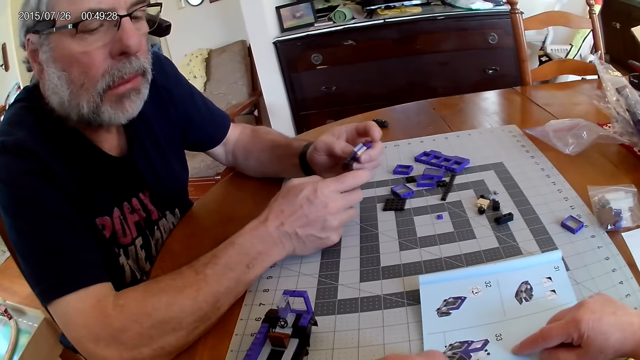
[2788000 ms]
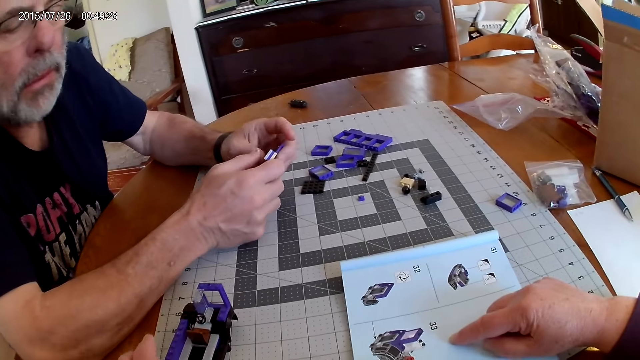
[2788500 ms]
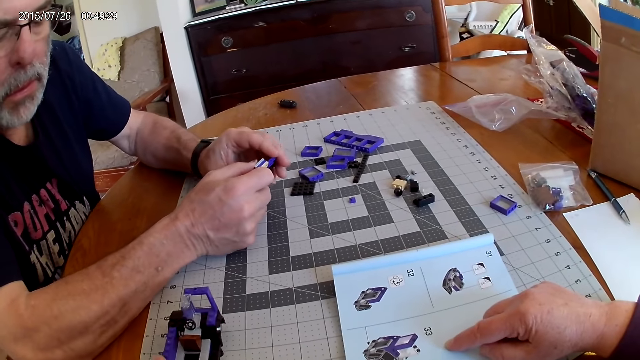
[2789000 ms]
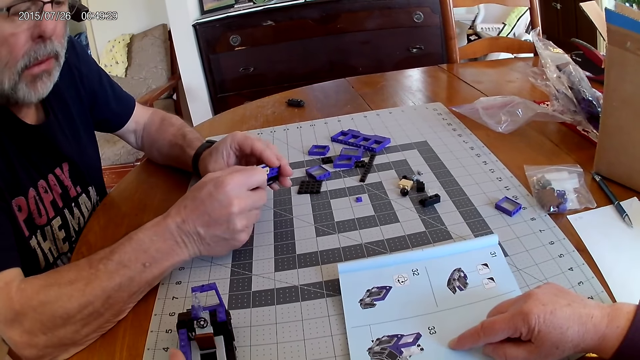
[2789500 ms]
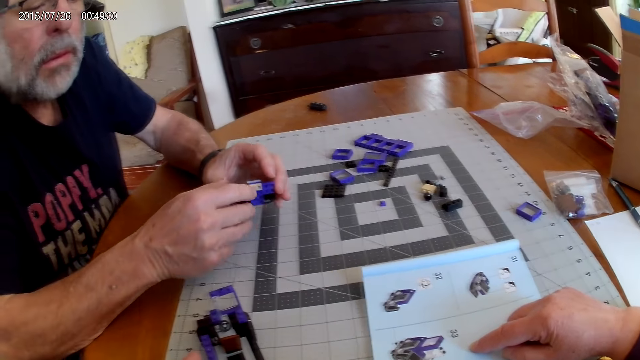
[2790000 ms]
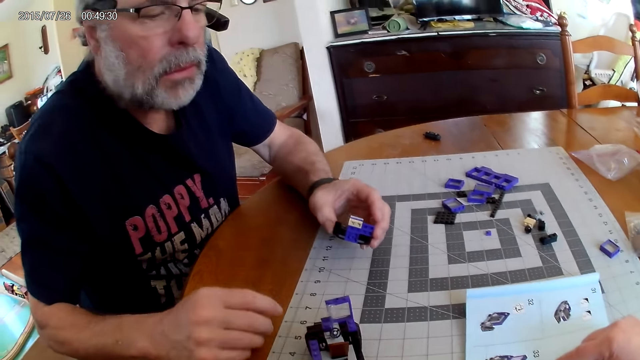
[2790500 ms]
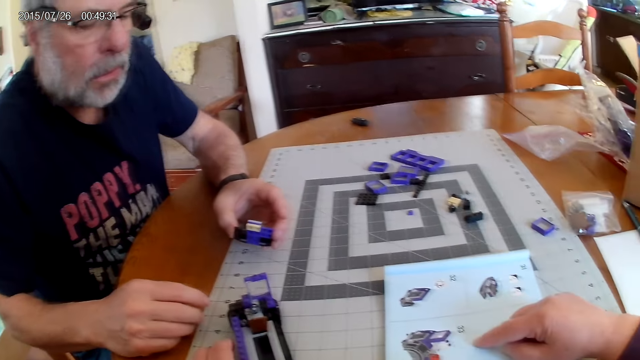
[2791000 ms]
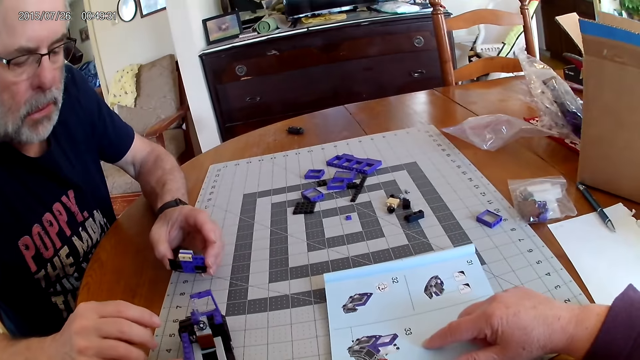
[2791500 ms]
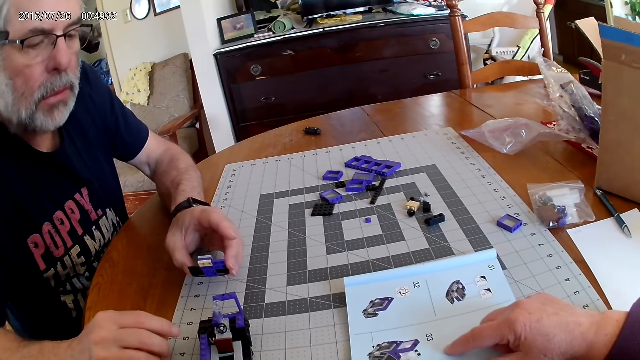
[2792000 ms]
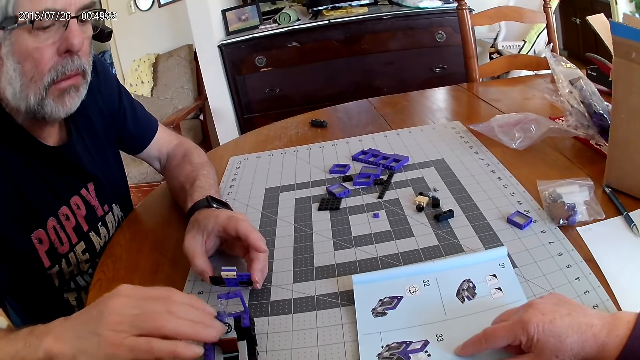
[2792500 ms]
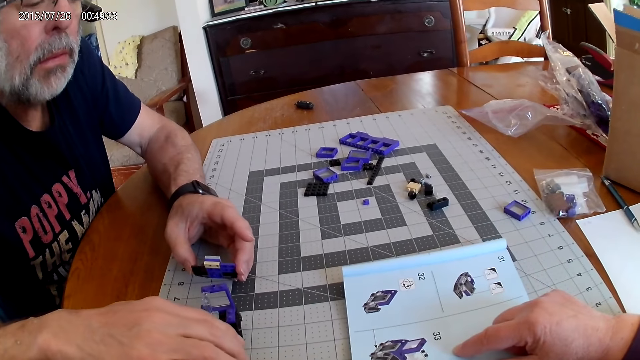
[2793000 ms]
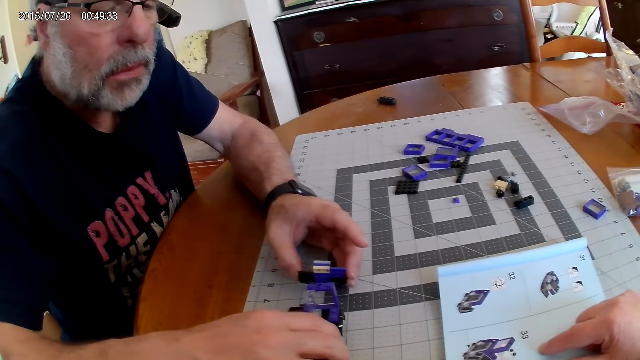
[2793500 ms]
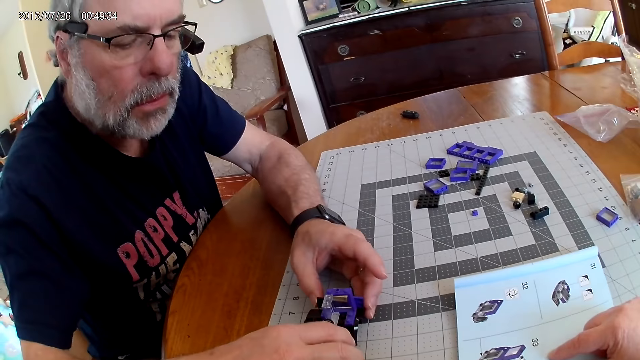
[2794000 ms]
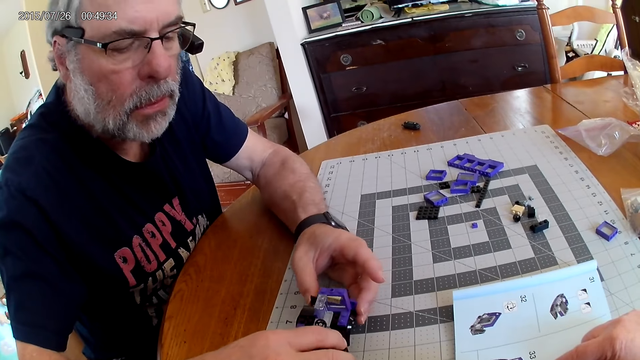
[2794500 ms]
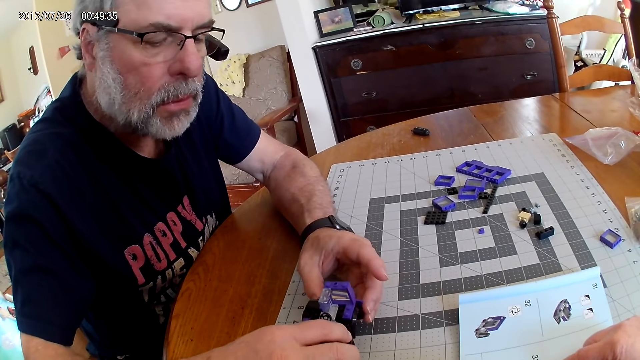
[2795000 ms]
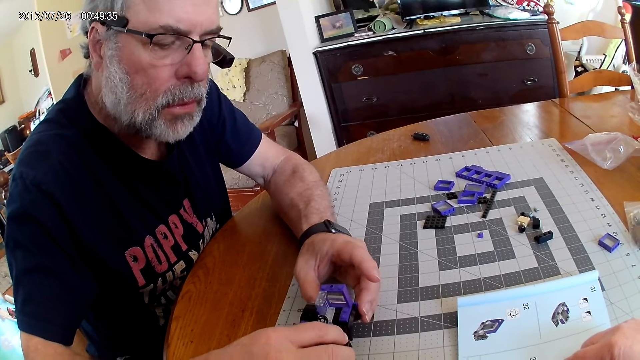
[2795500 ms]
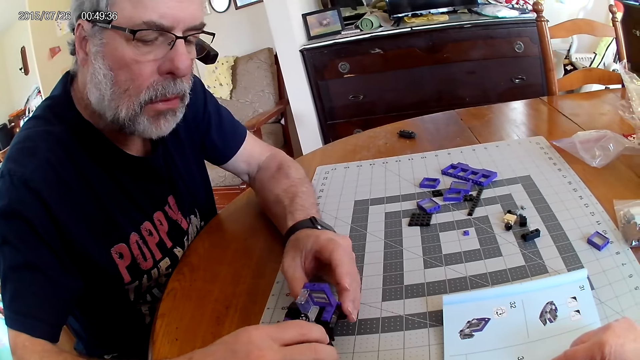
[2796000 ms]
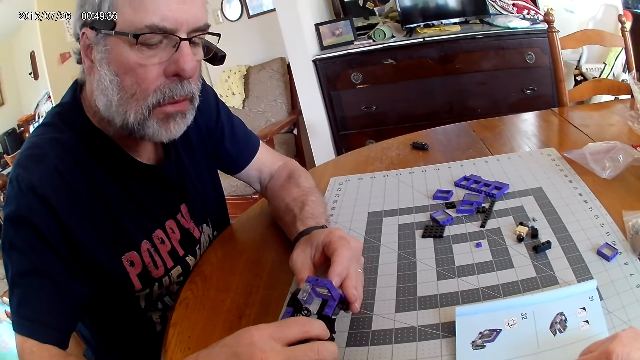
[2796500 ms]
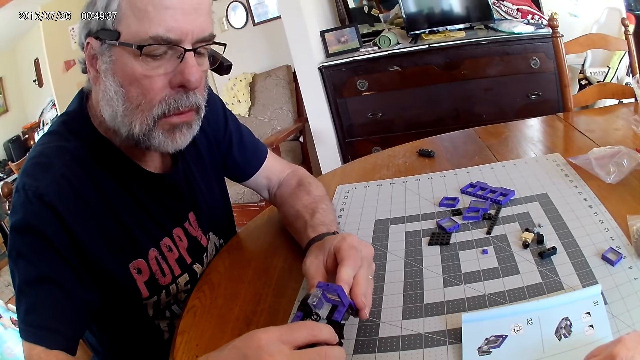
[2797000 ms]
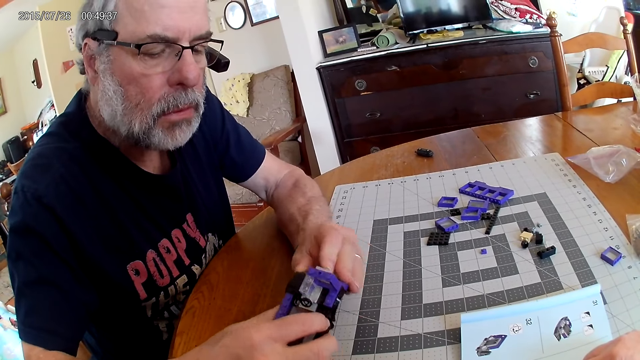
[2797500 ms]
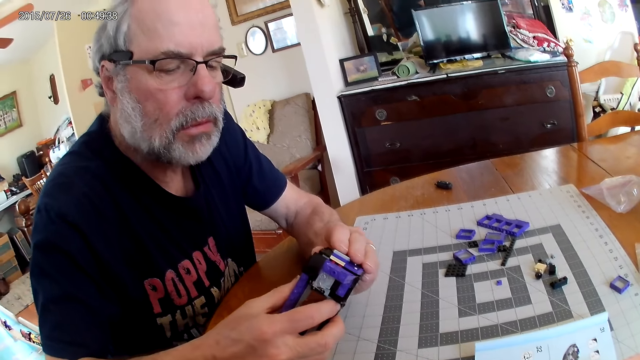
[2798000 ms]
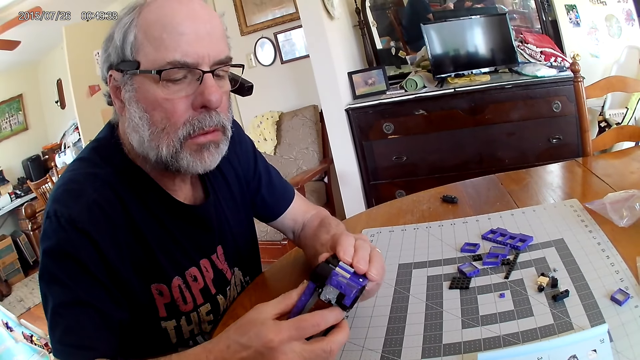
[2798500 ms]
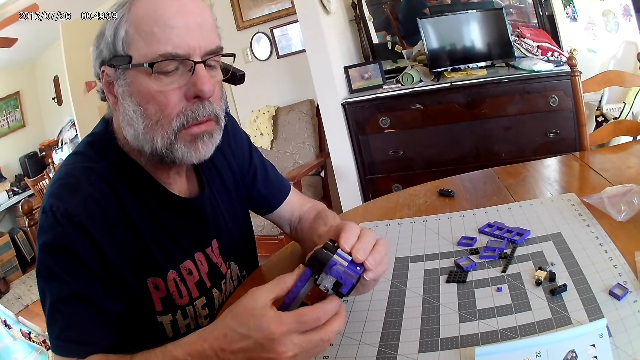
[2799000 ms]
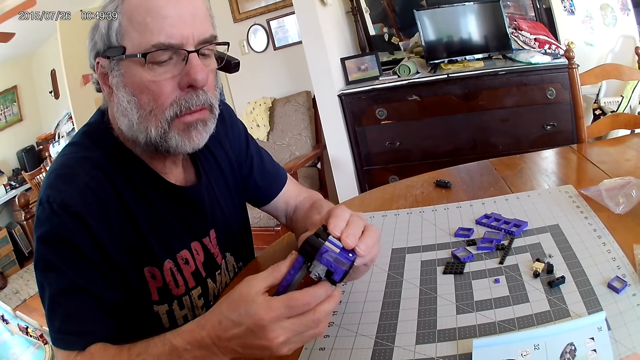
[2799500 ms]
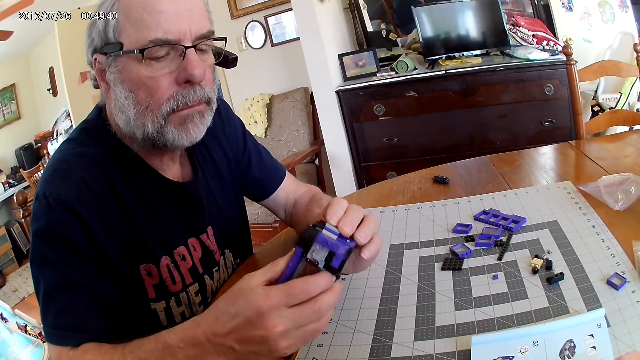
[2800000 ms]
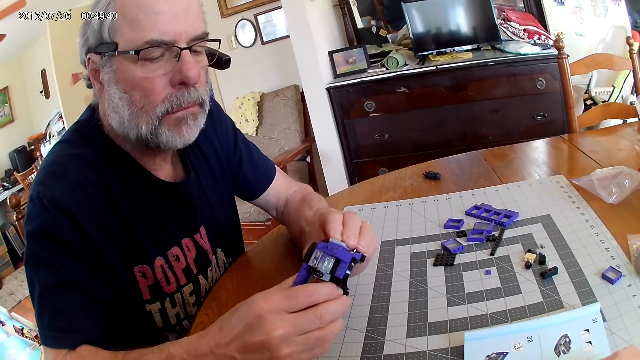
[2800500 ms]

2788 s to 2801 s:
The camera wearer moves a Lego structure on the table. A man holds pieces of Lego and moves a hand. The camera wearer looks around. The man holds the Lego structure on the table. The man fixes the pieces of Lego together. The man presses the pieces together.

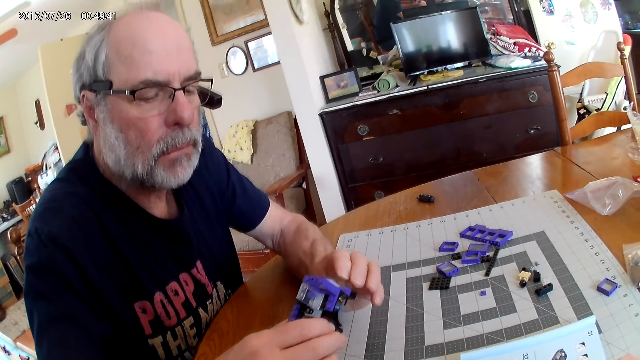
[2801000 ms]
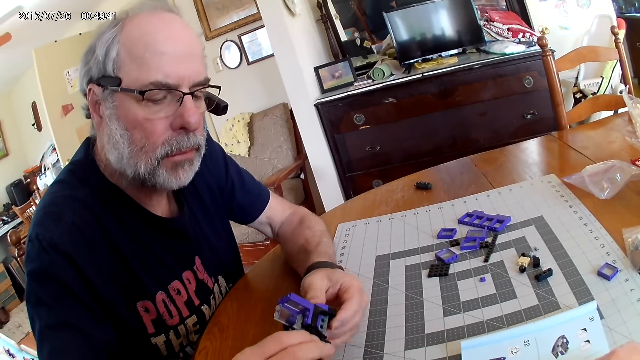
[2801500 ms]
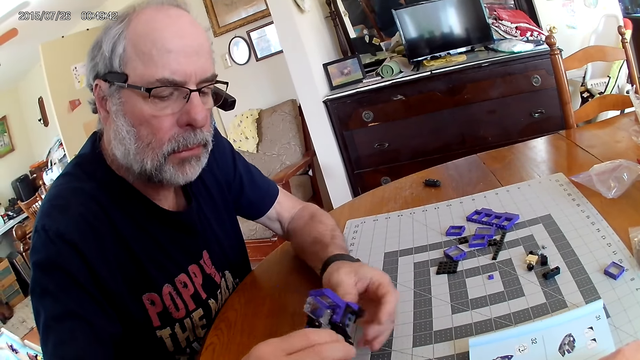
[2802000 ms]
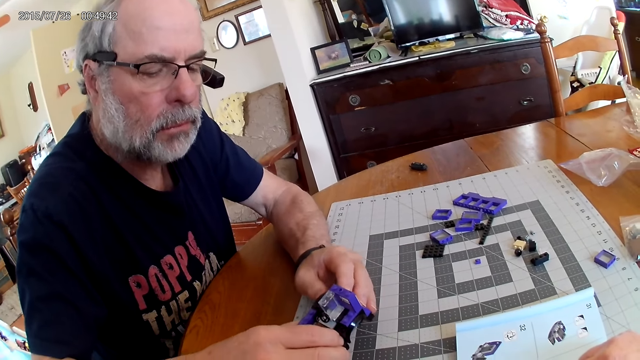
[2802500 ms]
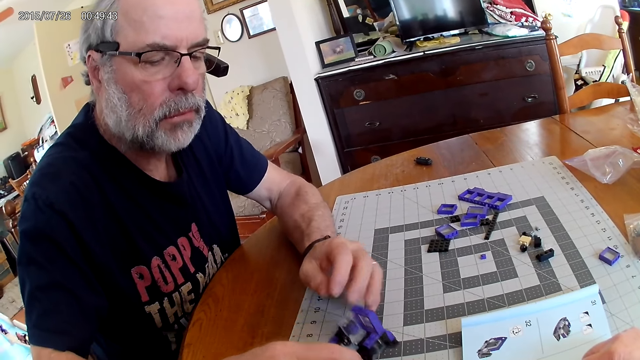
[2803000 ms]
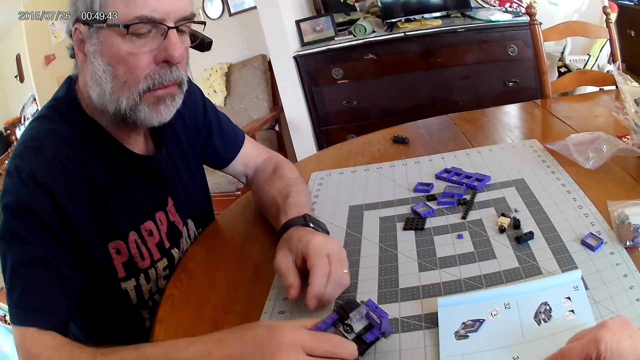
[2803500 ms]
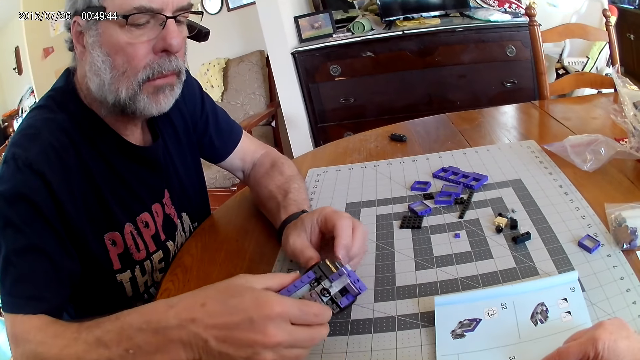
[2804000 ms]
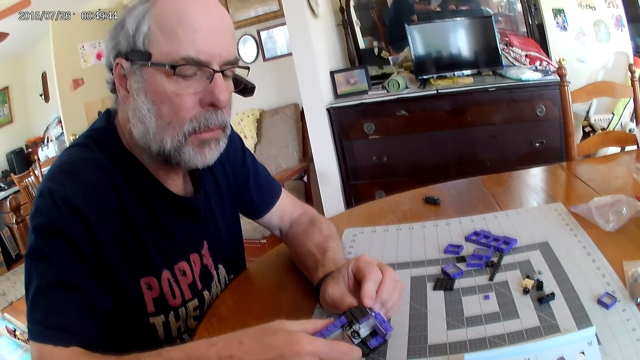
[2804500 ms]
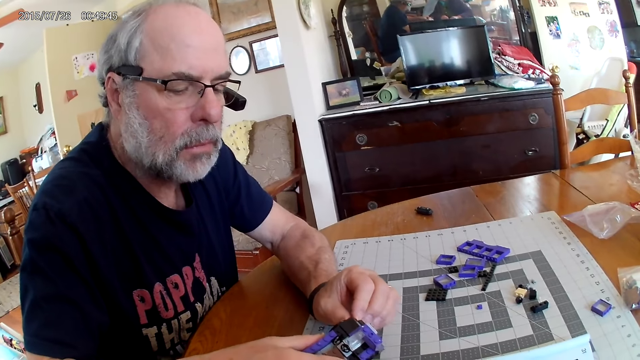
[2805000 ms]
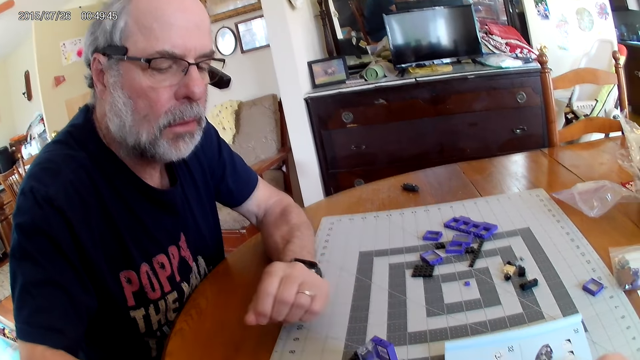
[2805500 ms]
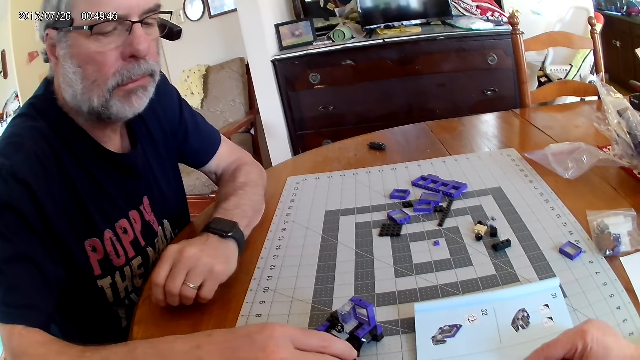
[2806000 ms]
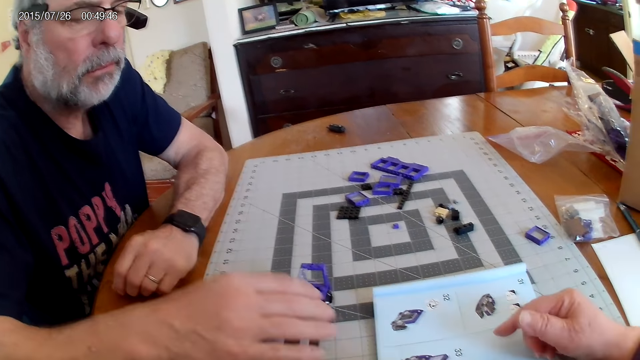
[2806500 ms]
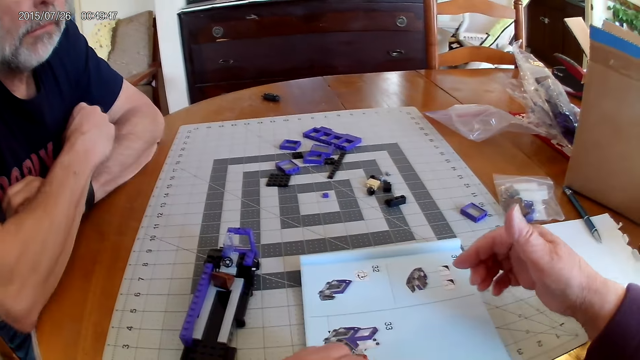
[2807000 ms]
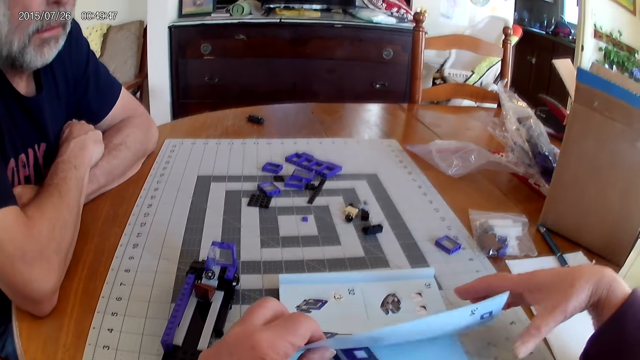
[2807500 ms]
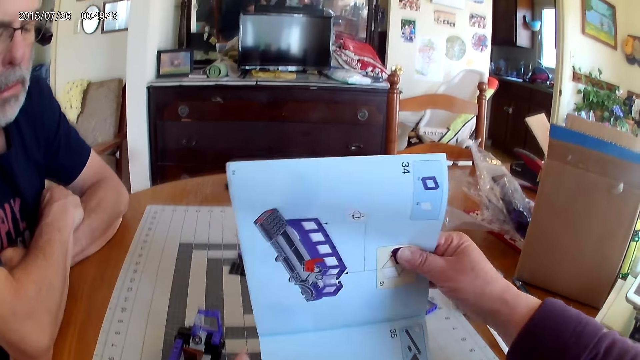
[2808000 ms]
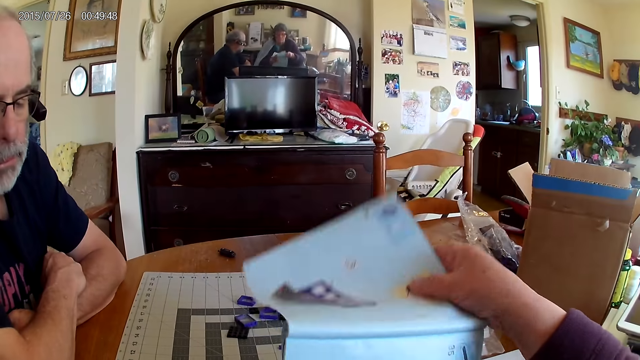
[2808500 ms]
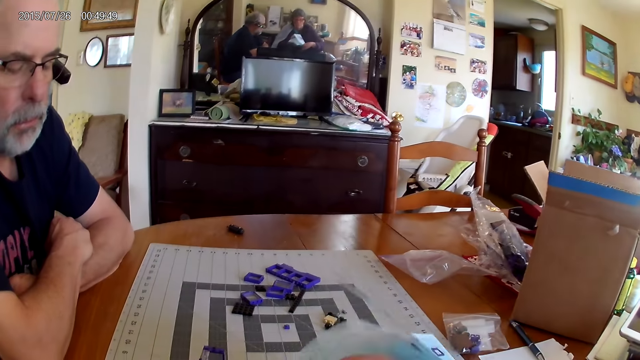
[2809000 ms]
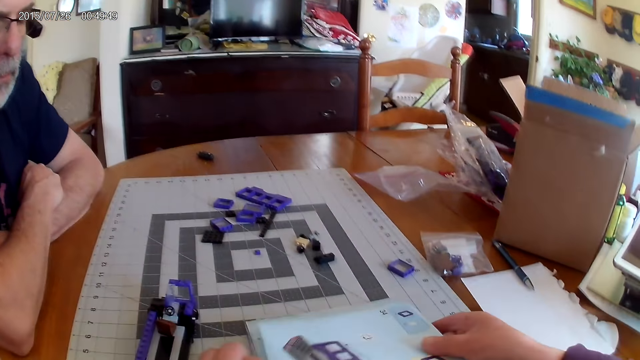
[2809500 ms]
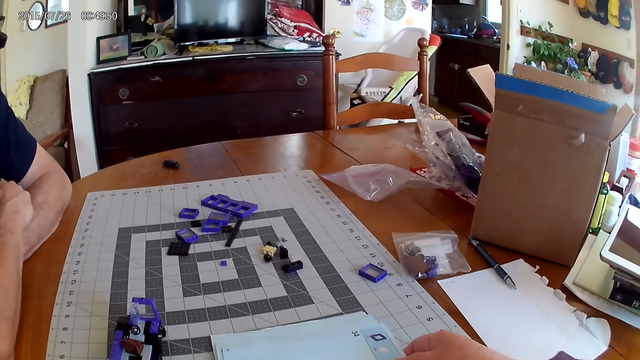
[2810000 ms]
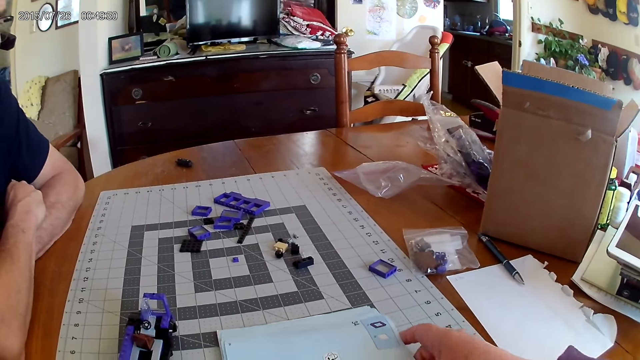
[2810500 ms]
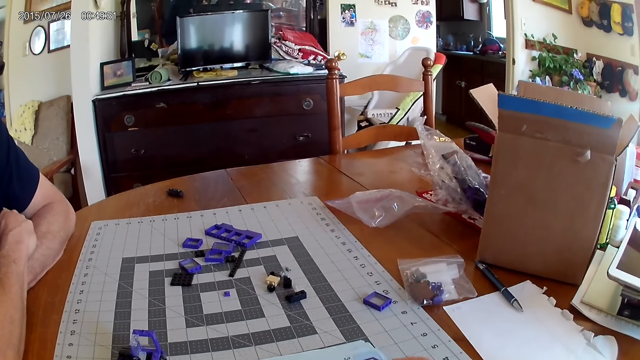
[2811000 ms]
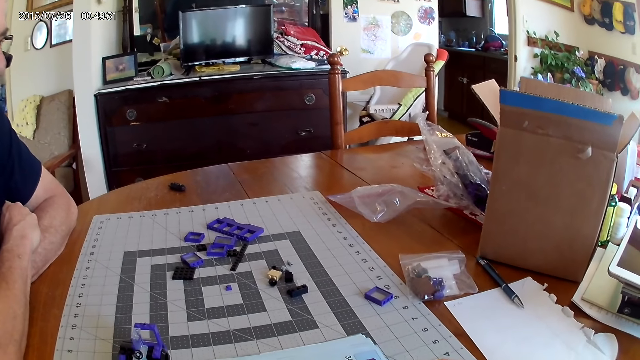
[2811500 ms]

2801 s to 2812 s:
A man moves a hand and fixes pieces of Lego together. The man puts a Lego structure on the table. The camera wearer moves a hand. The man crosses hands. The camera wearer turns a book page. They turn the book on the table. They look at the pieces. They look around.
